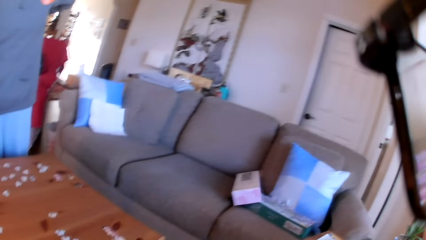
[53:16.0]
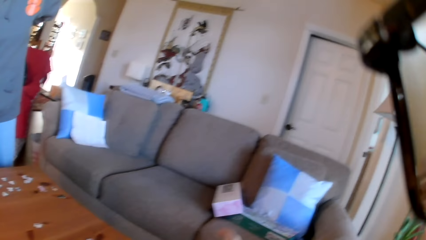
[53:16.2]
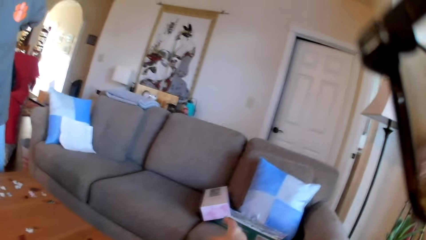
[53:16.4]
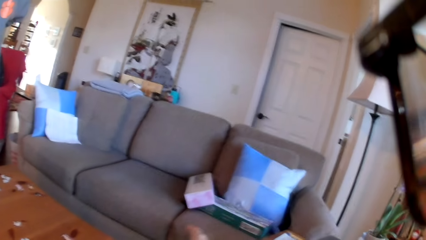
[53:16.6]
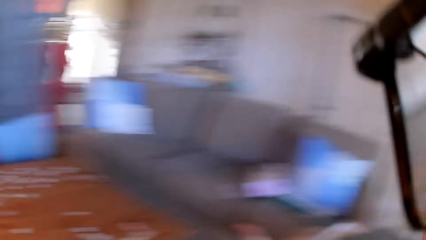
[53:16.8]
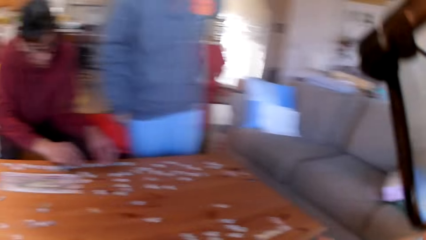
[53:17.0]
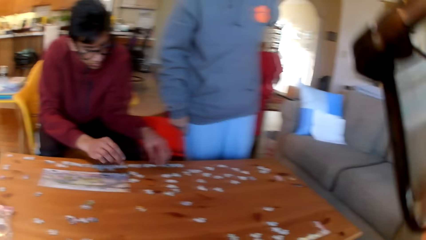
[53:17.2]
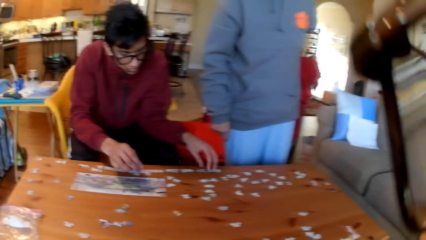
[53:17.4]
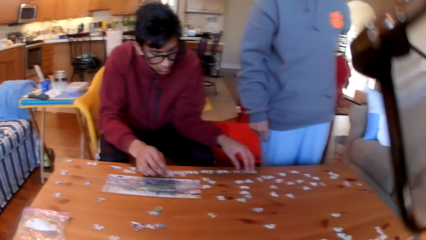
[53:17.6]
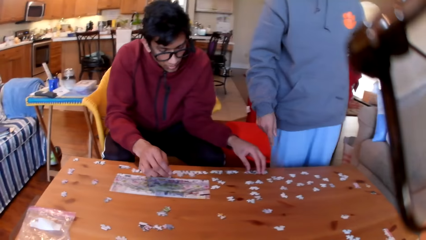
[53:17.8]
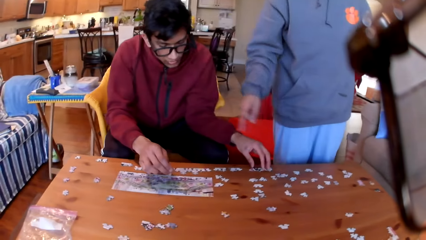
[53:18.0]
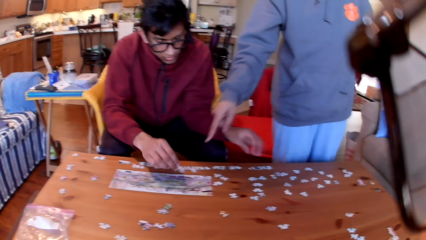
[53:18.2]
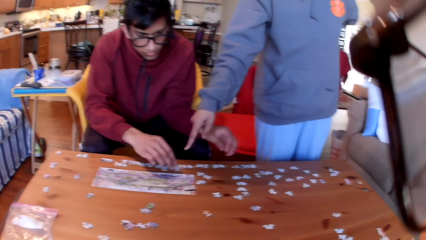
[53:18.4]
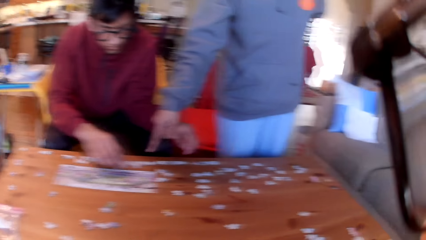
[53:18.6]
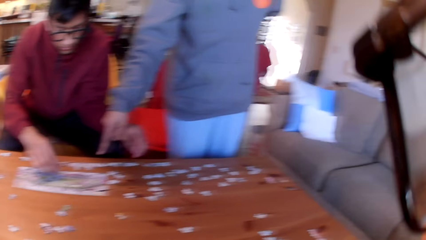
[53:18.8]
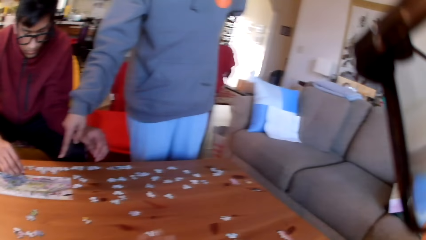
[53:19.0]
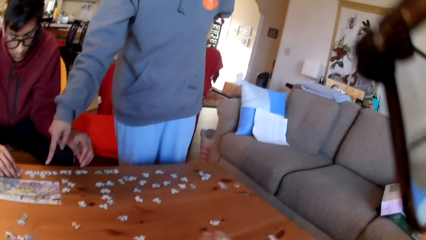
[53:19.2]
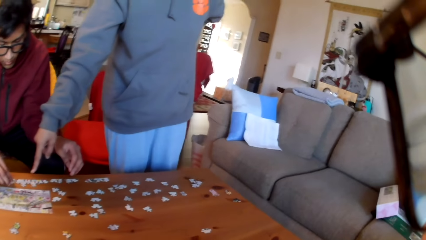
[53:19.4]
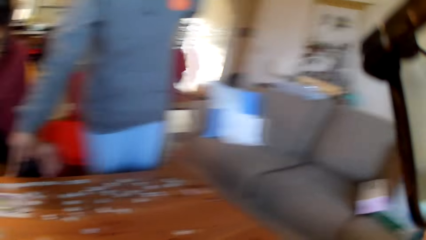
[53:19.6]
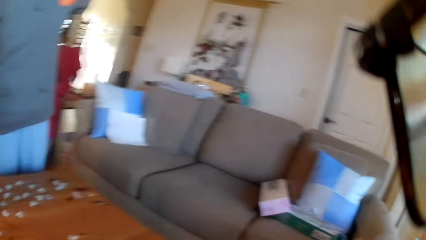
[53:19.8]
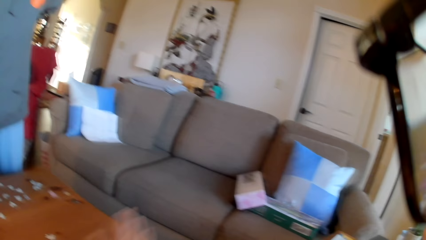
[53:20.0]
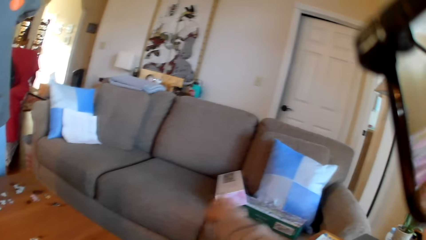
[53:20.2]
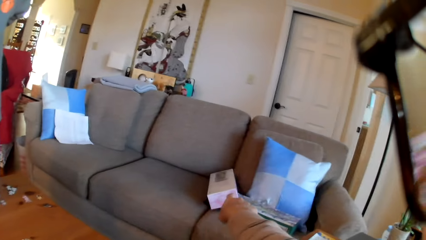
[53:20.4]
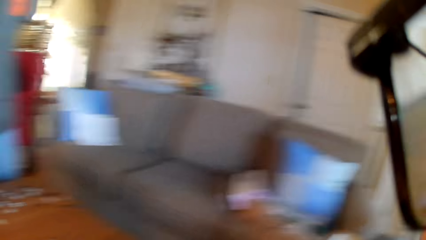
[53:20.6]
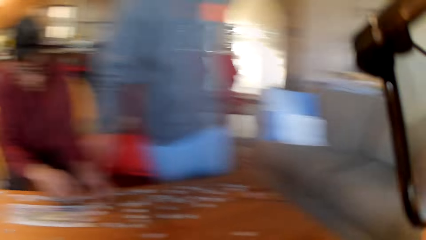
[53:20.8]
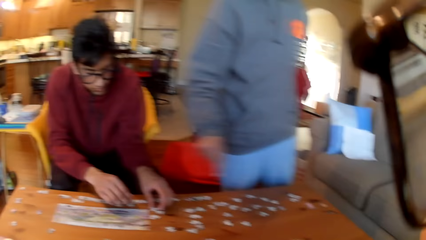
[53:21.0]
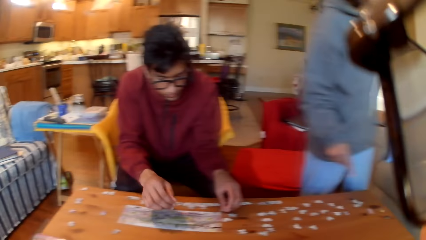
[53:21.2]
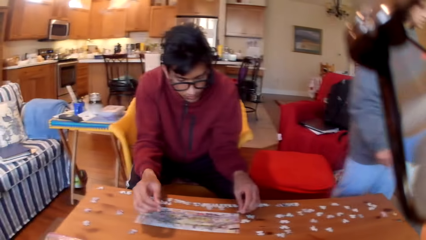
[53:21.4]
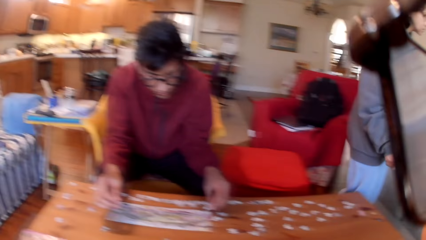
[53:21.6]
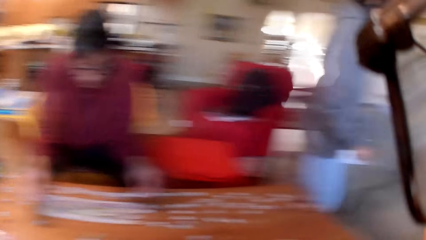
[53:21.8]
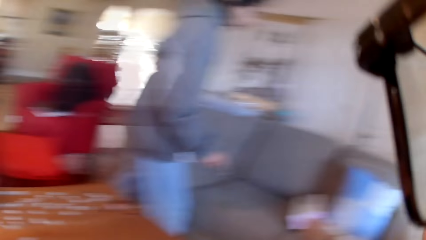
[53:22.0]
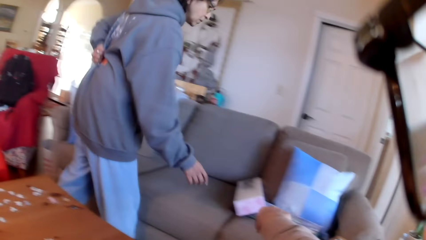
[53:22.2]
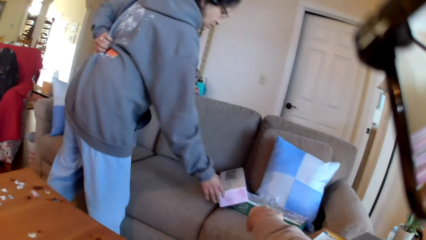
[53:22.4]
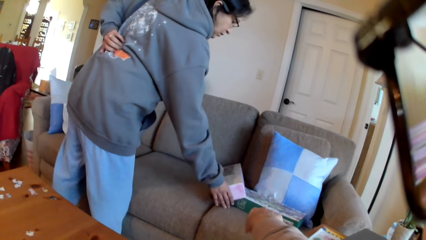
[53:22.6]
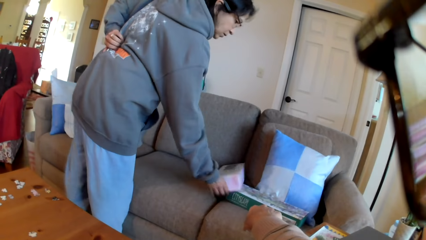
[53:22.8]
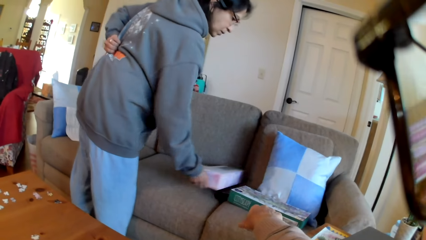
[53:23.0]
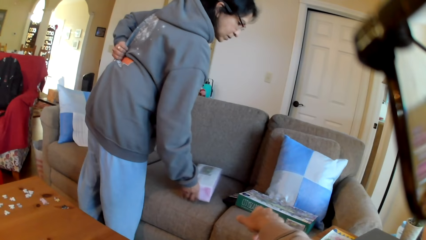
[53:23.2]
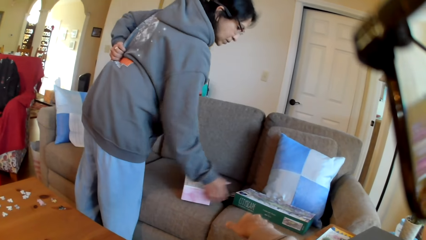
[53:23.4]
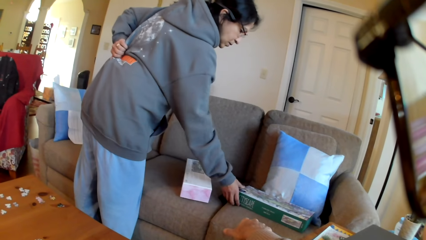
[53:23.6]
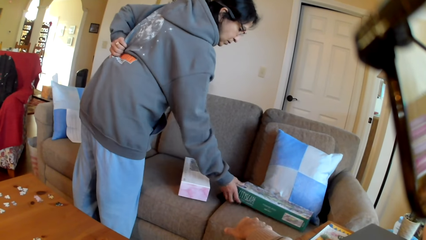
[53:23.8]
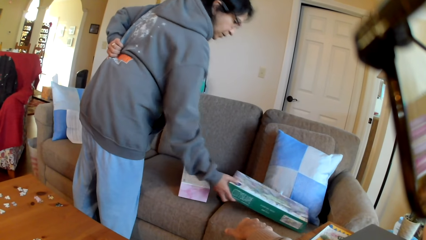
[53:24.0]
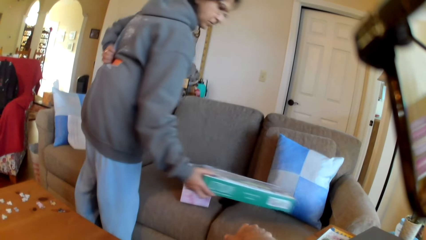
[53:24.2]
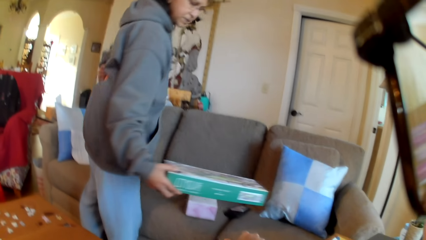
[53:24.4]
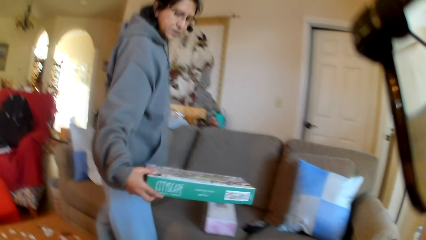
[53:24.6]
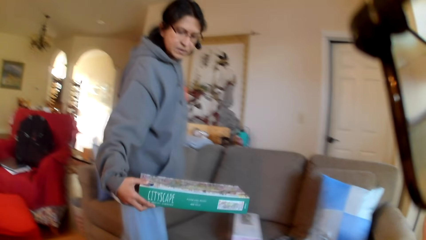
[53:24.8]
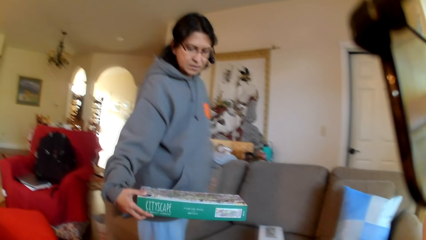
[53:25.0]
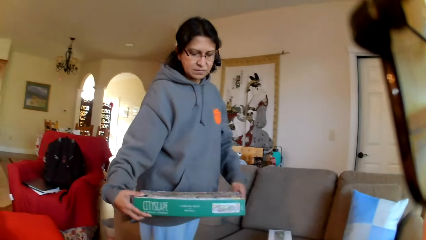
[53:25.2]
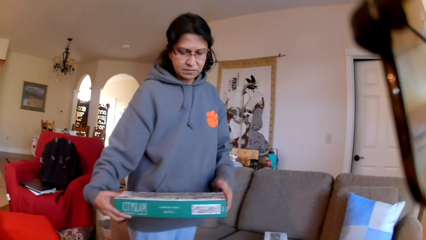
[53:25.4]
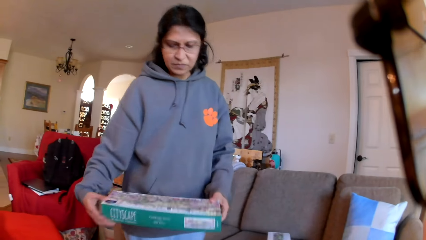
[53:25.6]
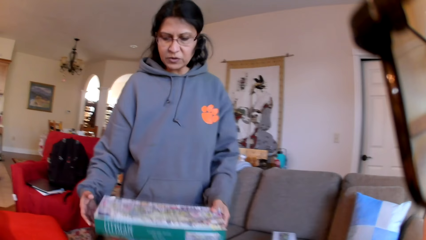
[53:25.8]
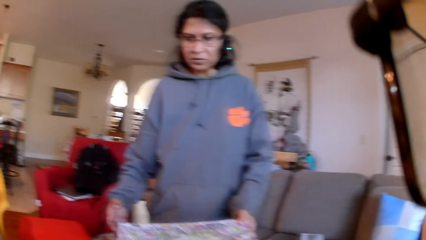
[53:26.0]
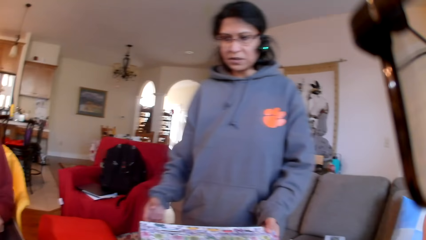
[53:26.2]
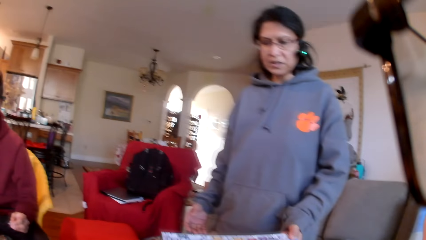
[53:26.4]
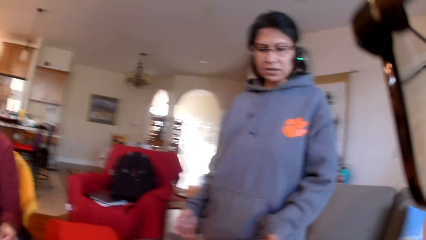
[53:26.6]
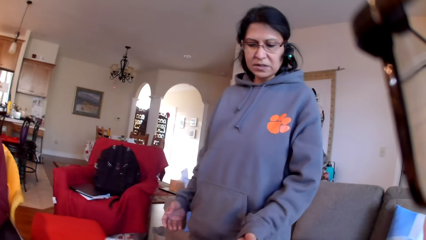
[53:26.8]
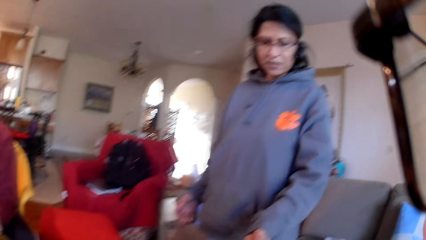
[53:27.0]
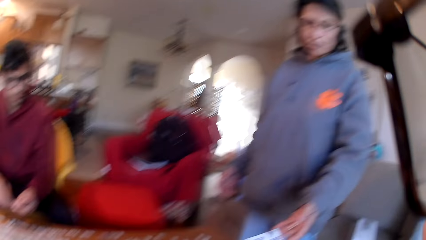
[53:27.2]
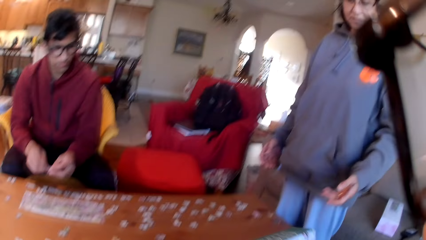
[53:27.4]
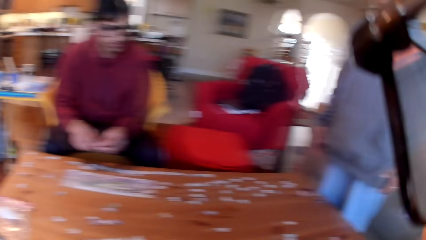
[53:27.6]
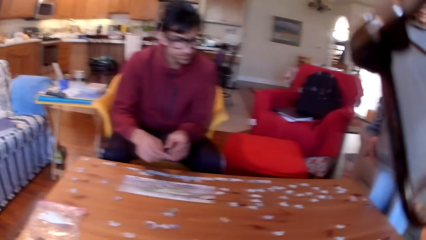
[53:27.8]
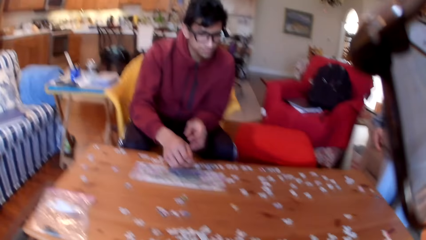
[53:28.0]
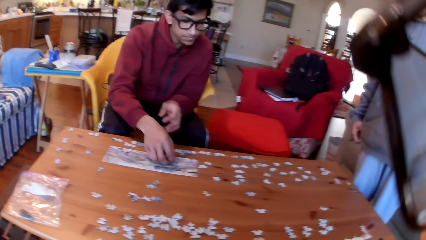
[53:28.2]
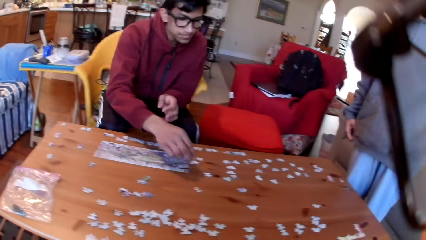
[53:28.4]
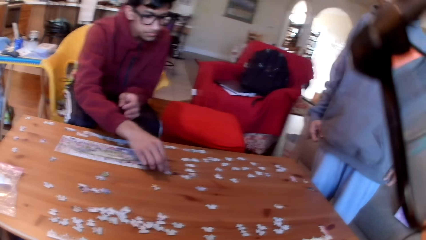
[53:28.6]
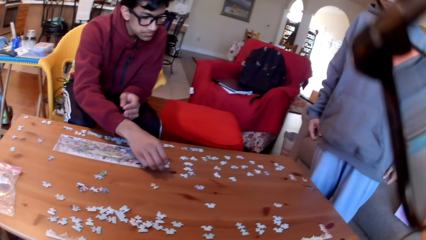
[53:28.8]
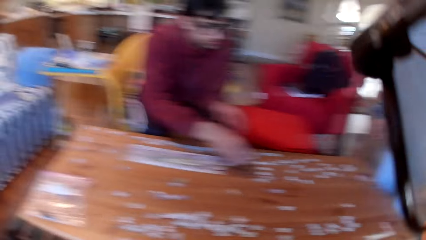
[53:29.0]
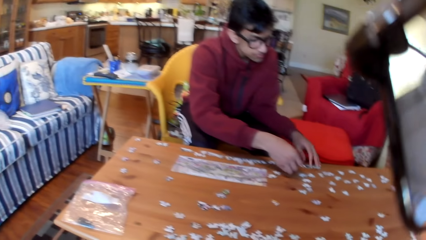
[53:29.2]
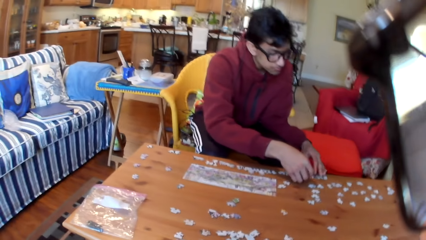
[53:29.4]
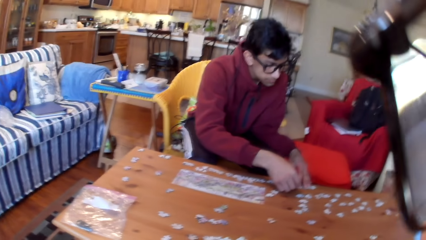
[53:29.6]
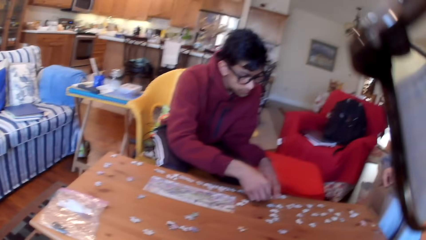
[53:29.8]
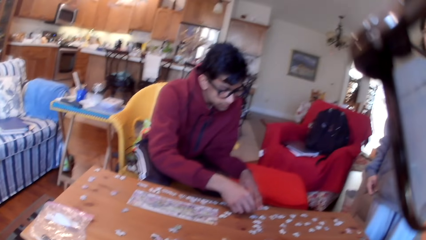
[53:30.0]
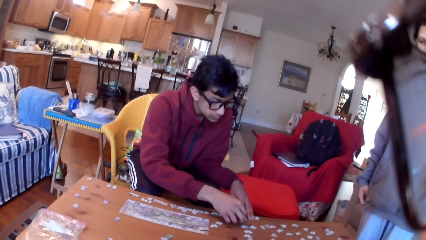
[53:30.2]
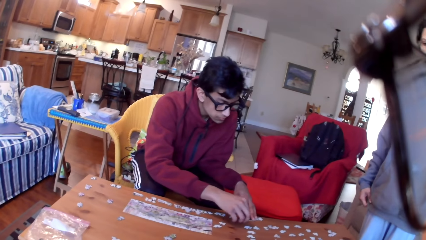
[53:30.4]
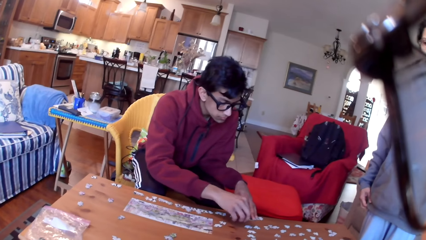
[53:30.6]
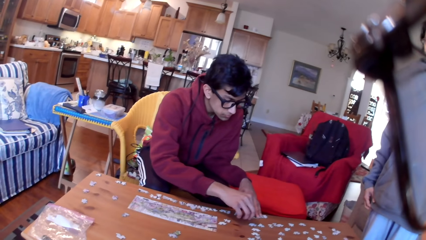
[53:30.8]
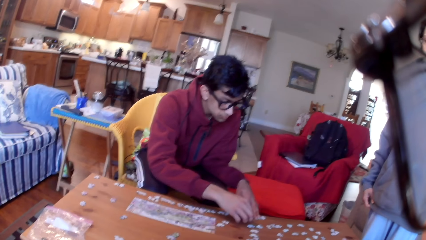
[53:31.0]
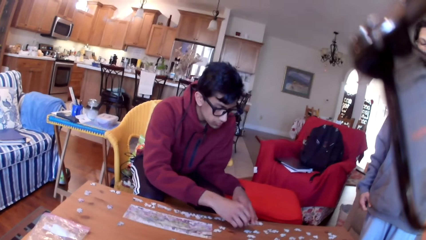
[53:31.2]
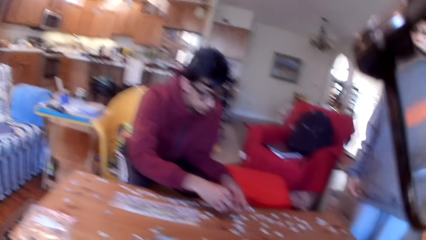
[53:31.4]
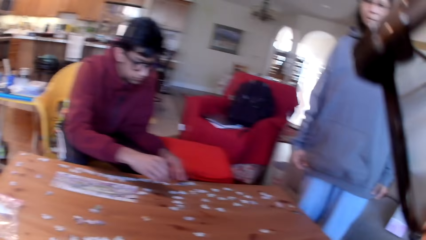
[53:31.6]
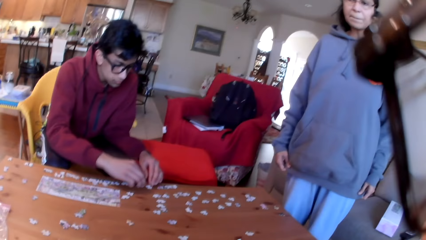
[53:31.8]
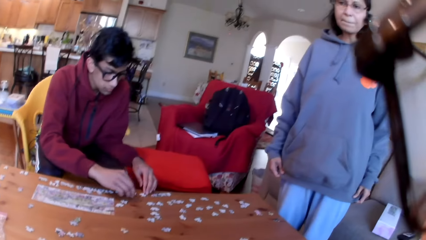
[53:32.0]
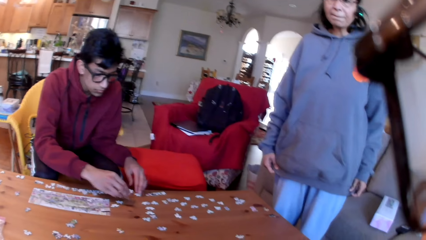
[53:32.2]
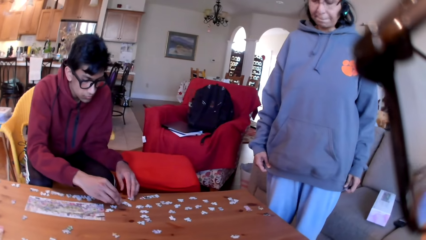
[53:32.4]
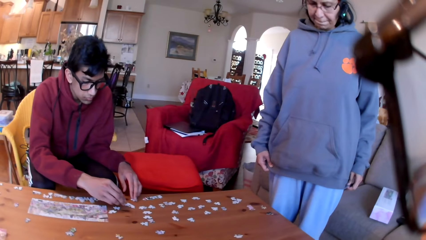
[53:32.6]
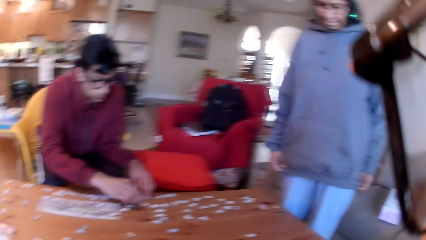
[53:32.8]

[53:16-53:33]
The camera wearer converses with the colleagues. They point at the box on the couch. A person arranges the jigsaw puzzle. A woman points at the table. The camera wearer points at the box on the couch. The woman moves the box, touches the box, and takes the box. The person arranges the puzzles. The woman hands the camera wearer the box. The camera wearer looks at the table. A man joins the puzzles. The camera wearer looks at the man.
